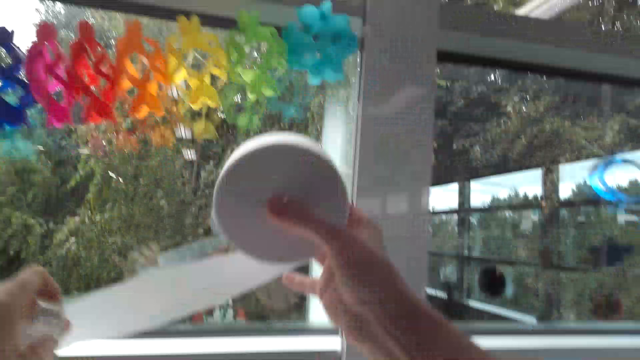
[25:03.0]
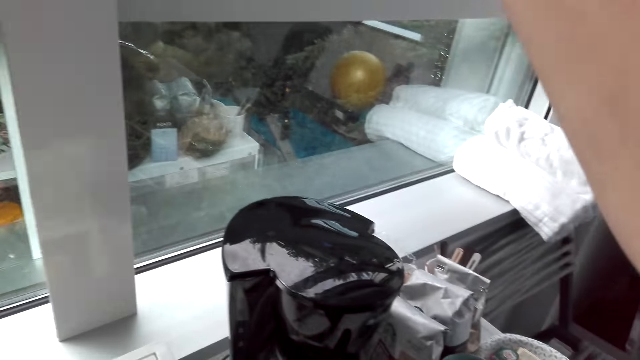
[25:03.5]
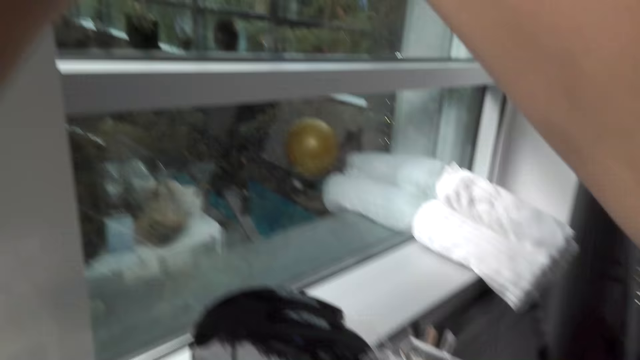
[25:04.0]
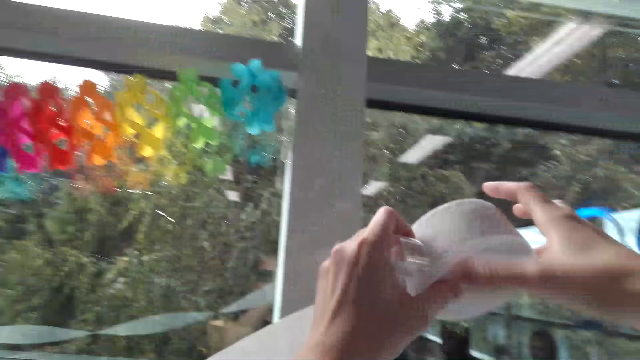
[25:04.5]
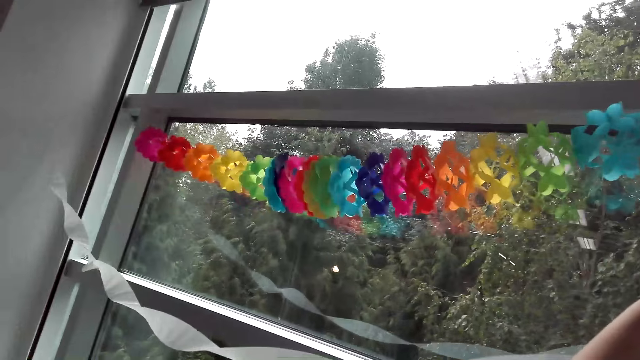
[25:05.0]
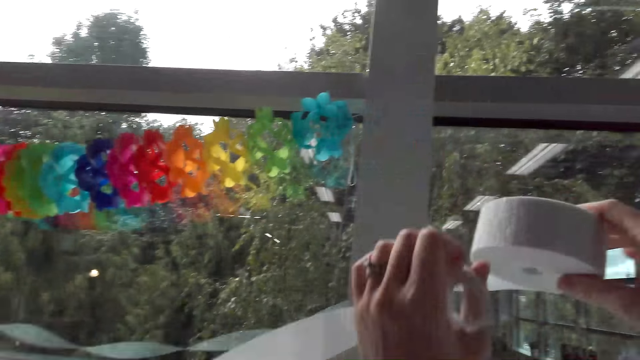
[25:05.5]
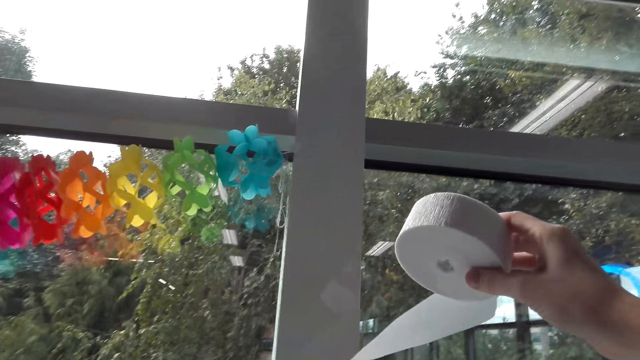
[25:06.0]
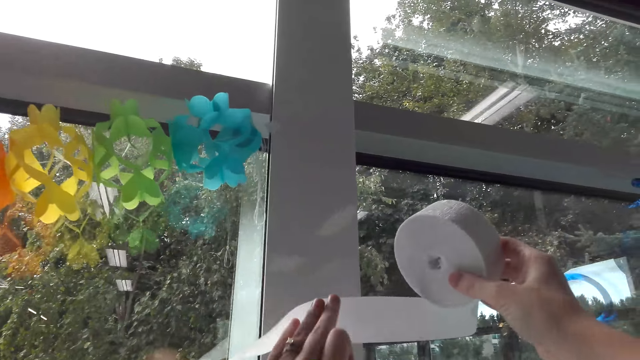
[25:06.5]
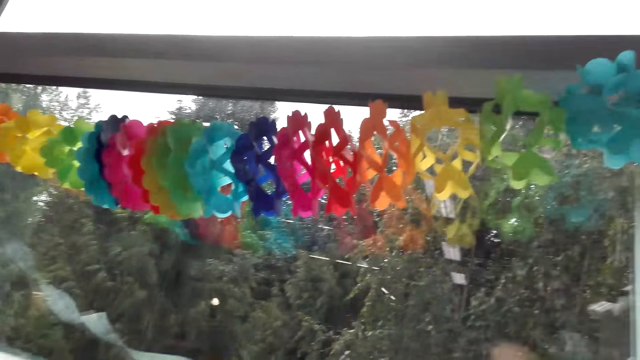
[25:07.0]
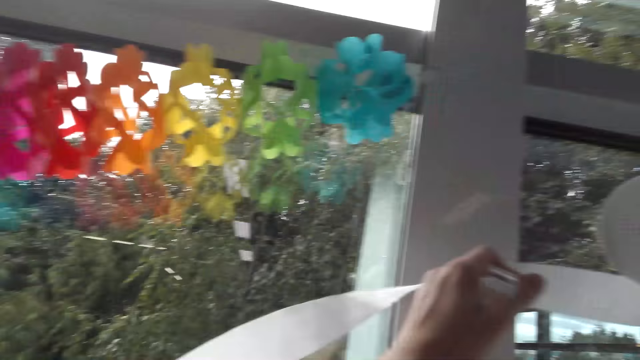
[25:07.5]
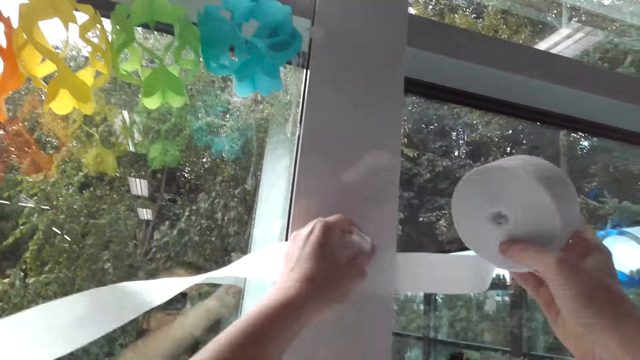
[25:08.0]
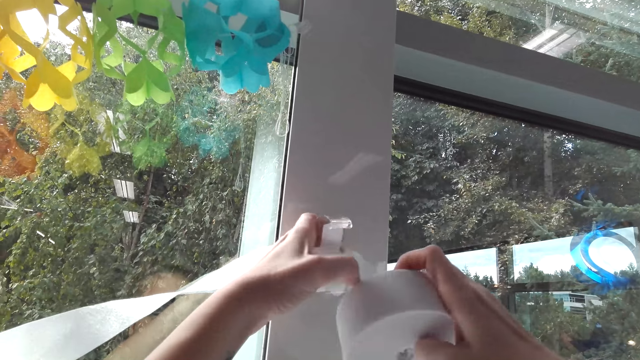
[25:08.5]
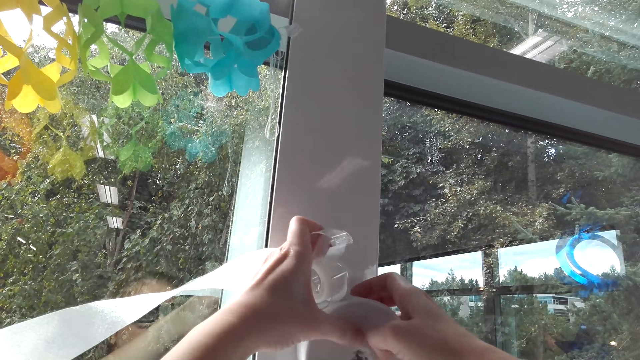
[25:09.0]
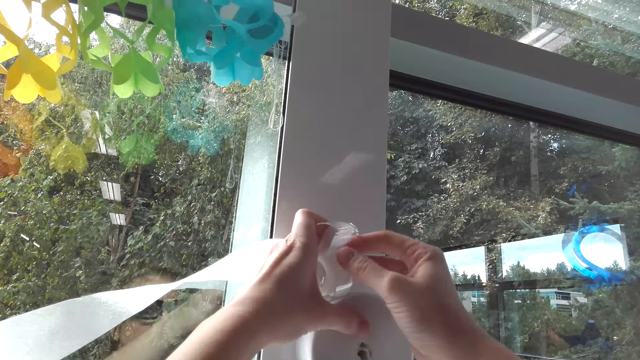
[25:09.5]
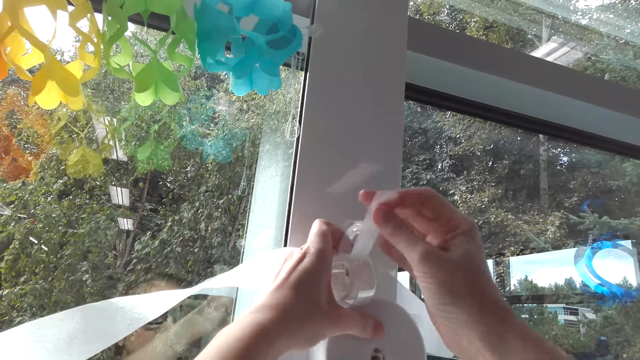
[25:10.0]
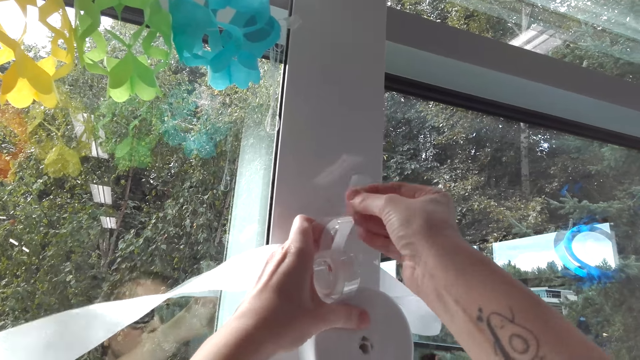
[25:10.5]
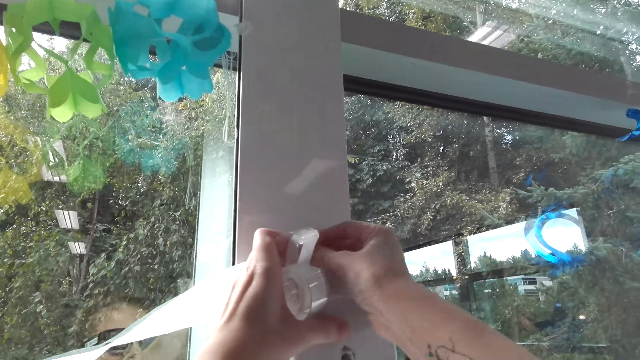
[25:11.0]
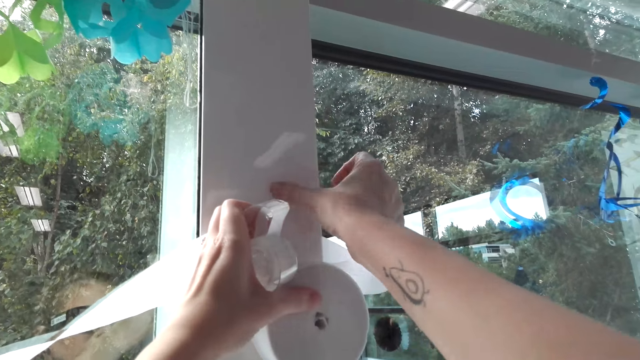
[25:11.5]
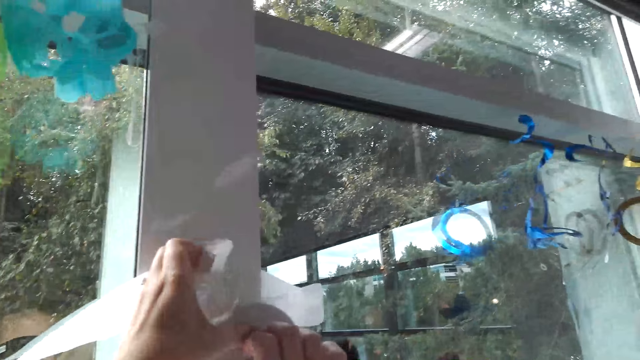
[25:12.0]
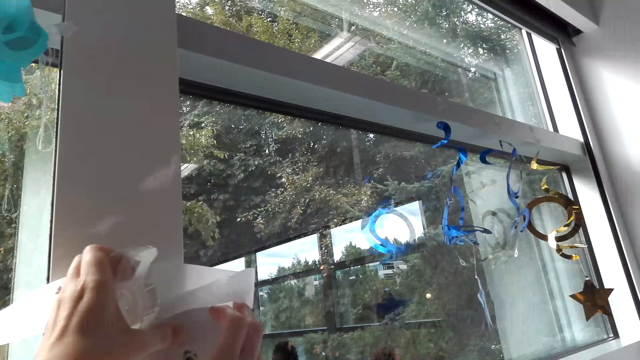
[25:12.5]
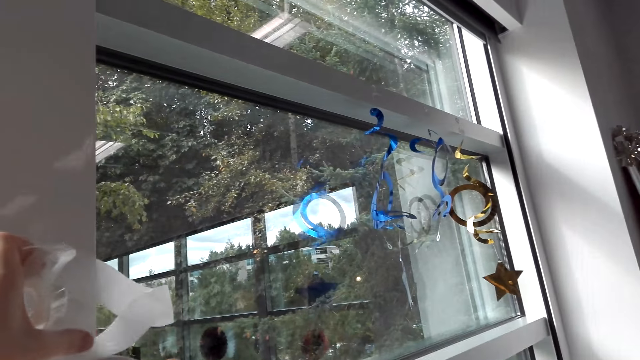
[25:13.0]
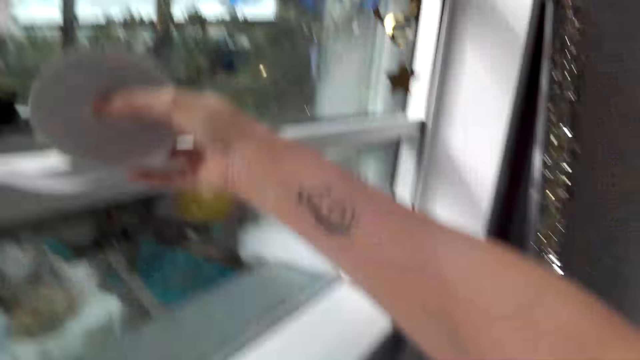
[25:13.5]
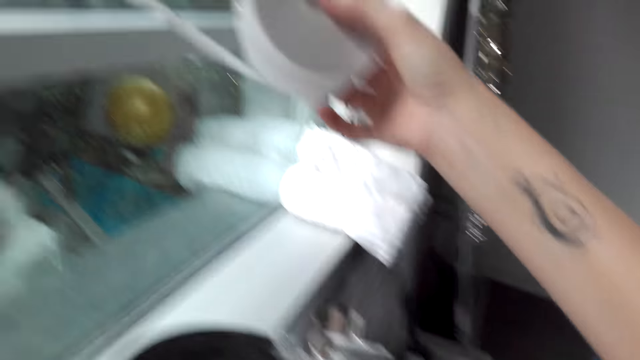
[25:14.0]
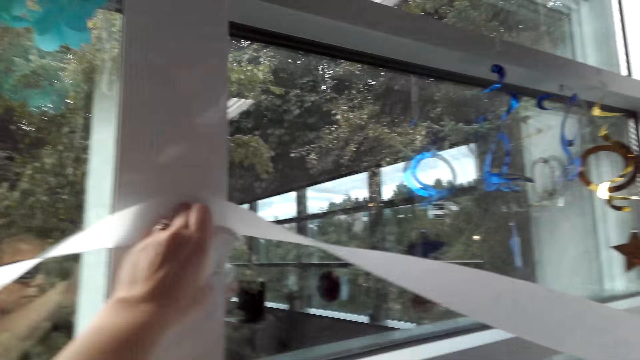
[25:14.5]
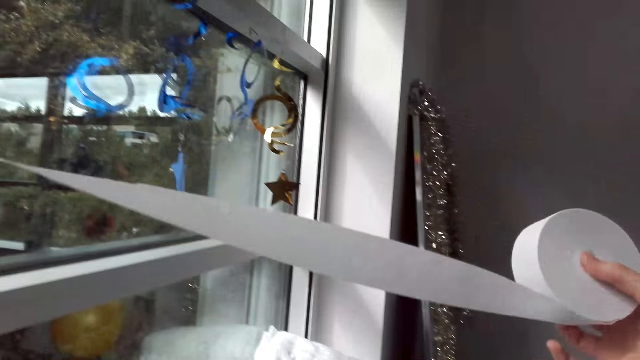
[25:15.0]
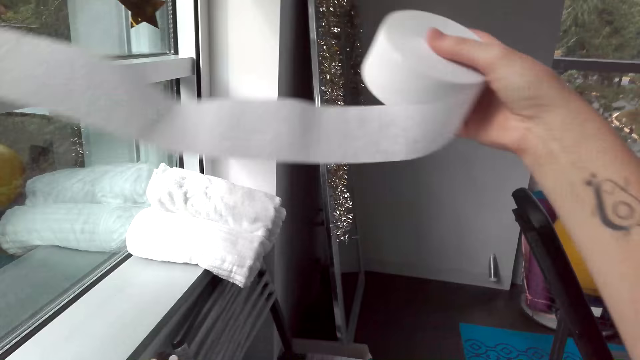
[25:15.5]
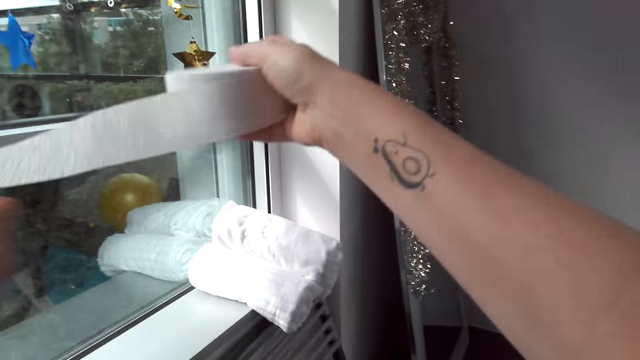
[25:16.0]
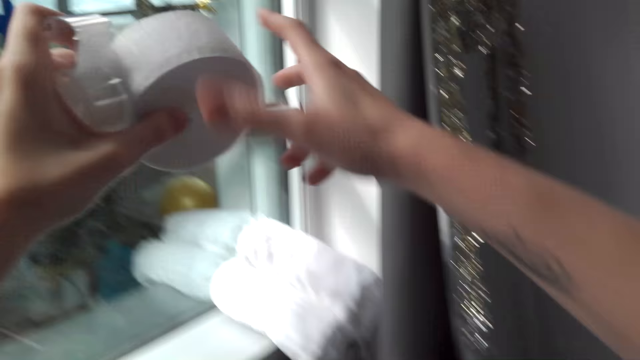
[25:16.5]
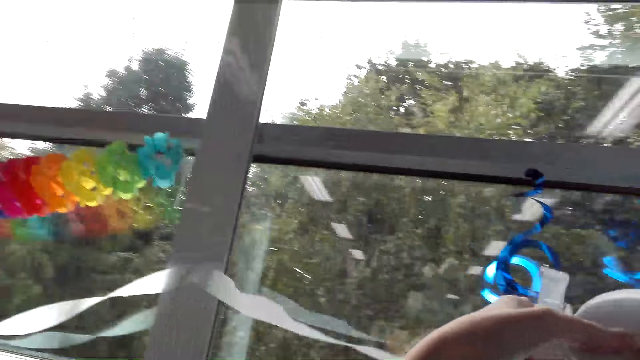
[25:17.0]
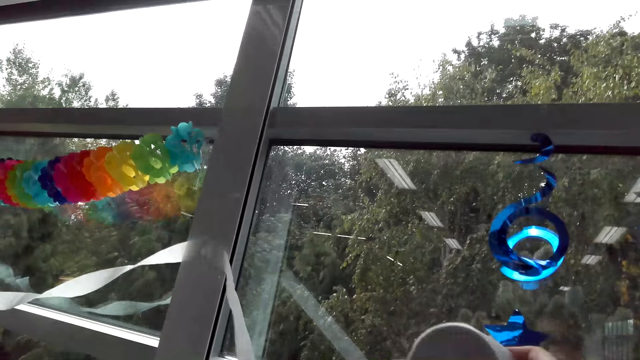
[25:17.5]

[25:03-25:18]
The camera wearer cuts the sellotape. They attach the sellotape on the window. They stick the streamers with the sellotape on the wall. They pull the streamers. They roll the paper.

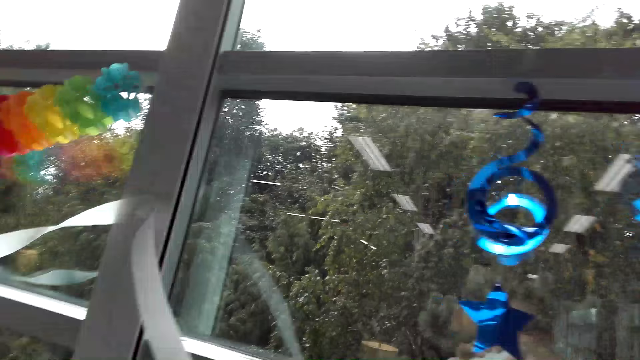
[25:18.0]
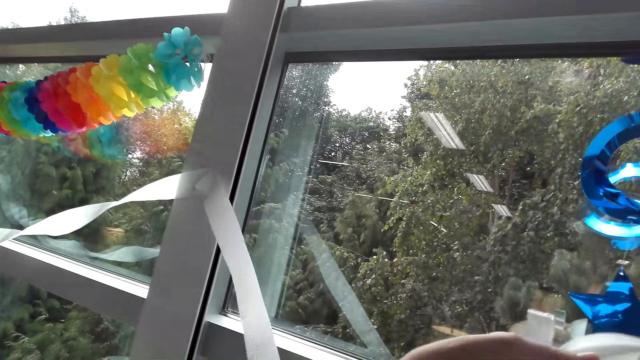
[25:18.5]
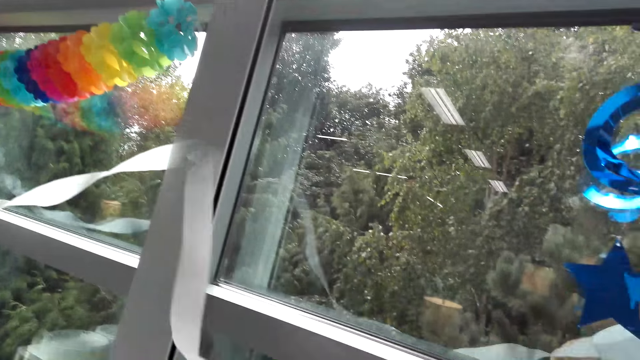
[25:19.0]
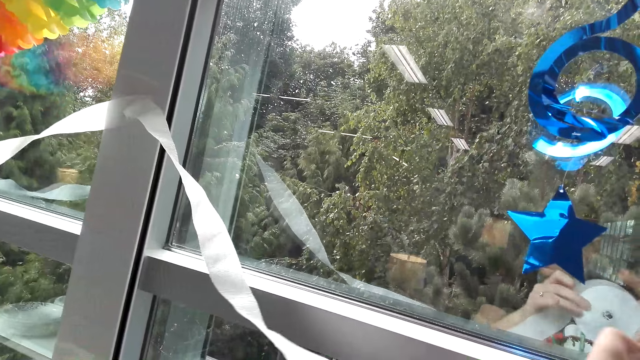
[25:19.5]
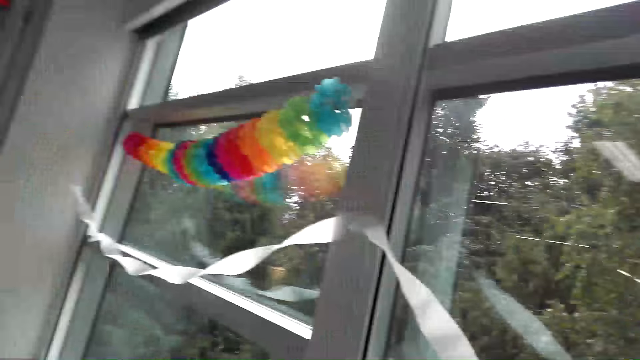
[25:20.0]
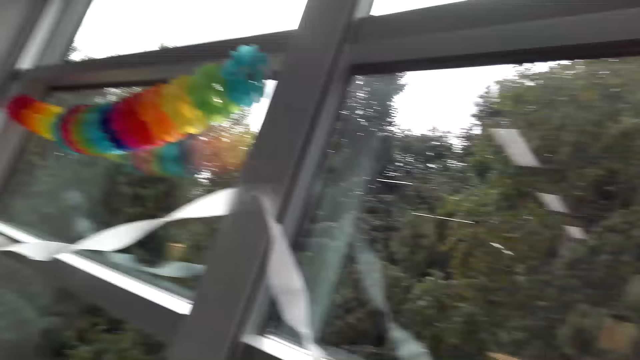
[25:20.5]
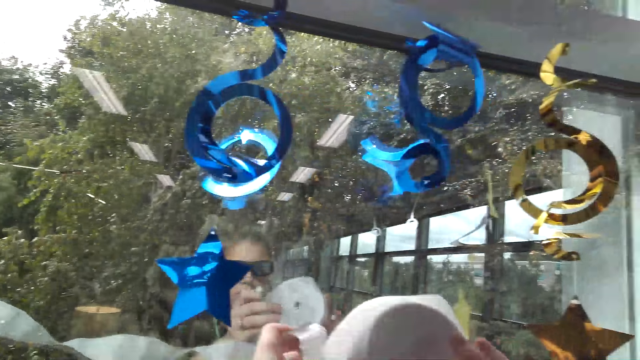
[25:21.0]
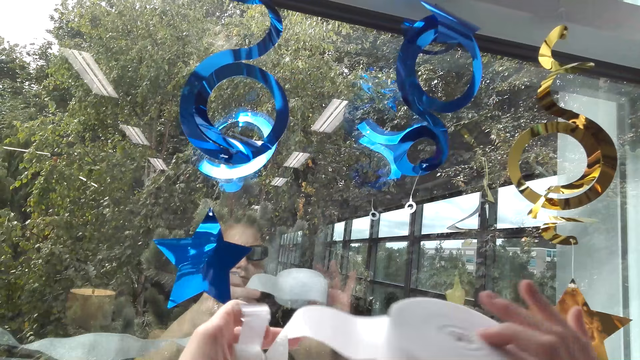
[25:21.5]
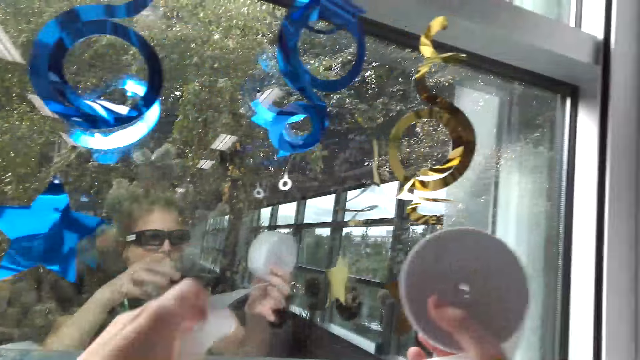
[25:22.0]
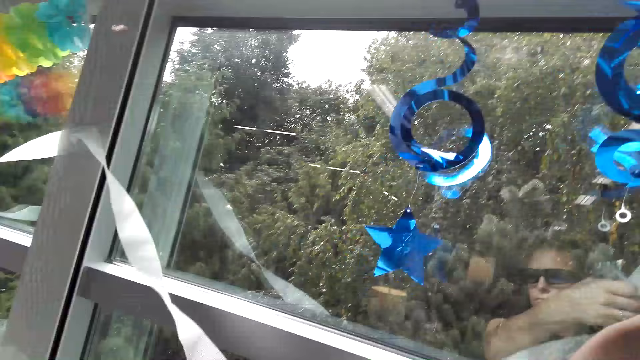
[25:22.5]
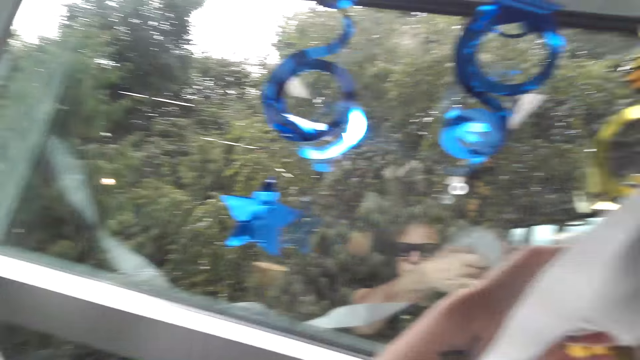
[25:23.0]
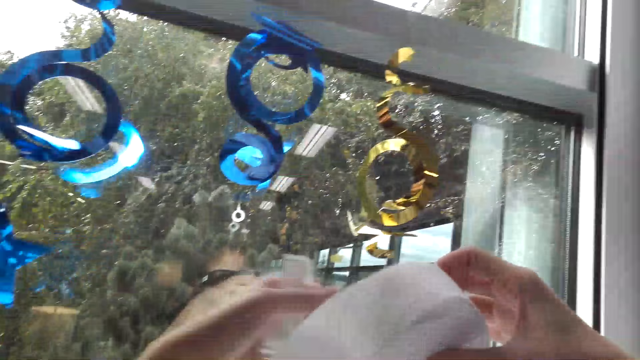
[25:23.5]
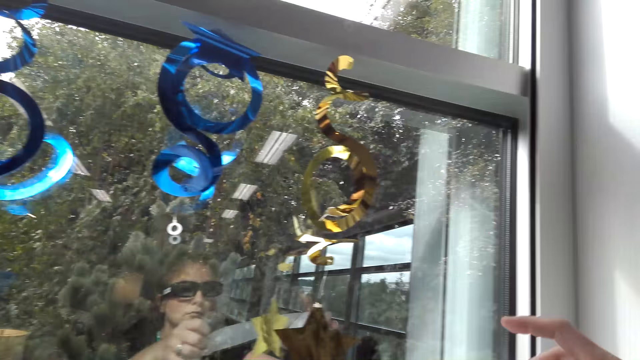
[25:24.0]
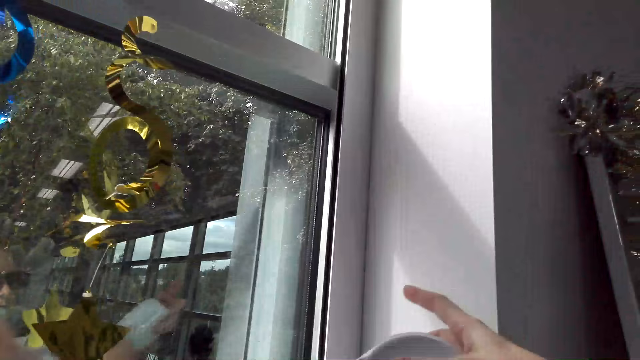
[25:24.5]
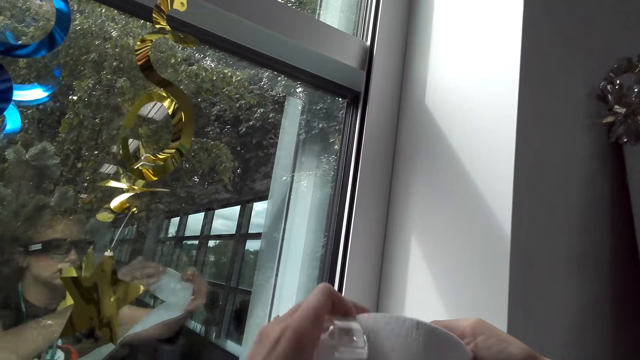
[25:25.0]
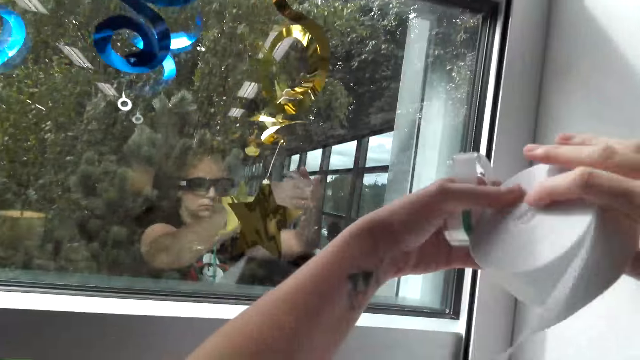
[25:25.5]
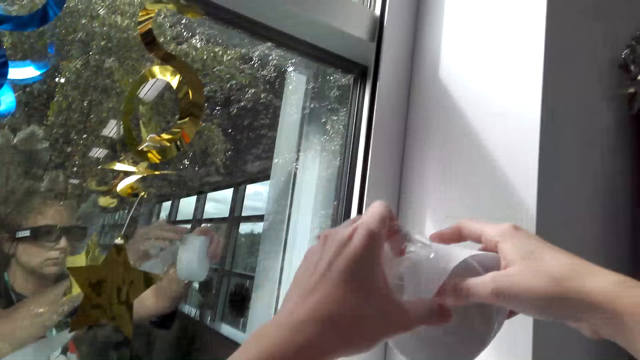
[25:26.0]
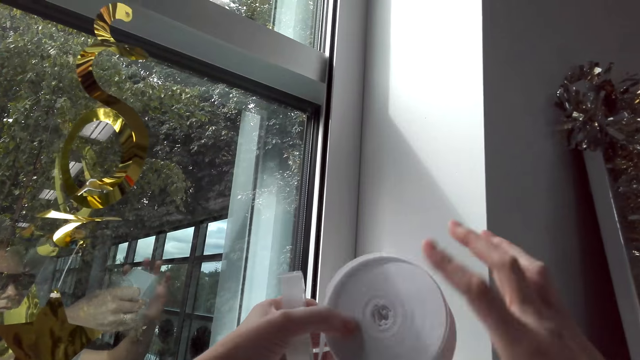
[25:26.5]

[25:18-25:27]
The camera wearer rotates the streamers.
